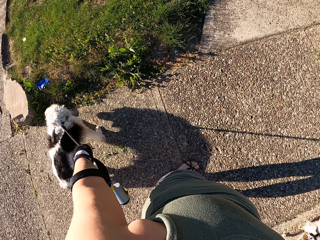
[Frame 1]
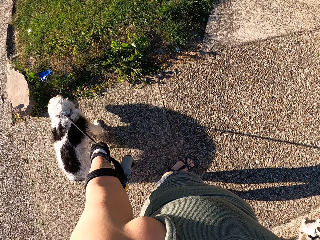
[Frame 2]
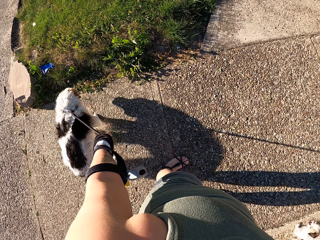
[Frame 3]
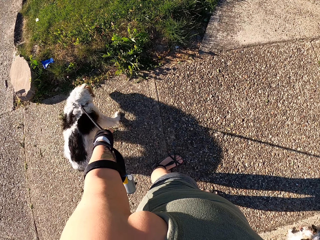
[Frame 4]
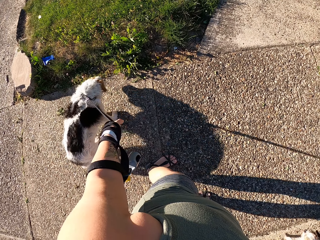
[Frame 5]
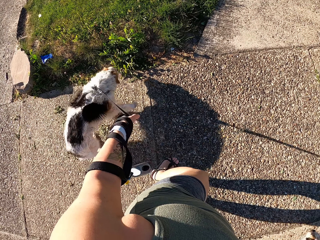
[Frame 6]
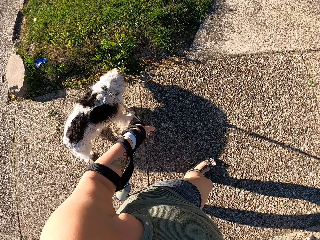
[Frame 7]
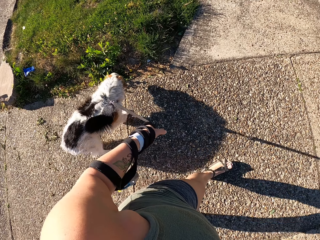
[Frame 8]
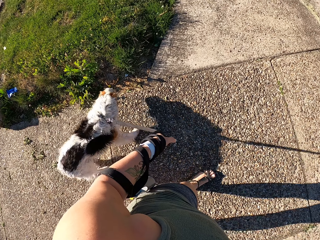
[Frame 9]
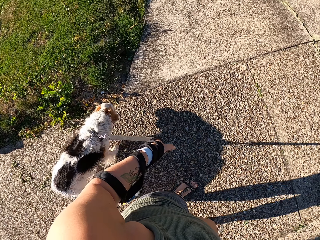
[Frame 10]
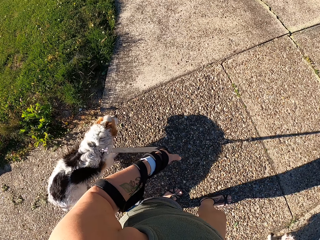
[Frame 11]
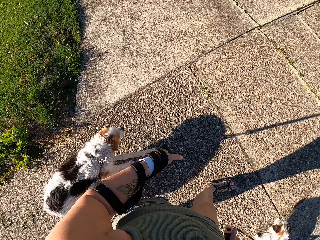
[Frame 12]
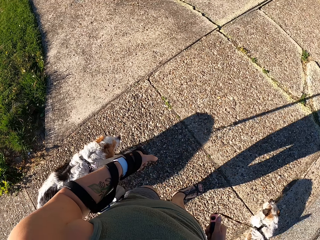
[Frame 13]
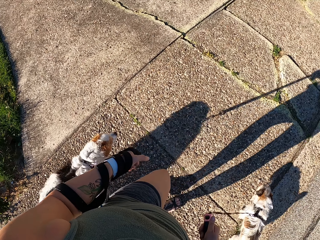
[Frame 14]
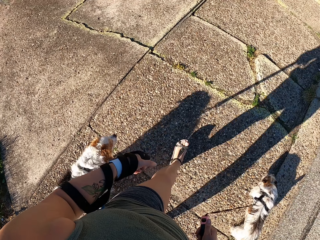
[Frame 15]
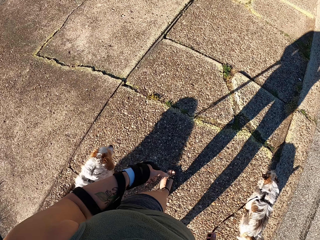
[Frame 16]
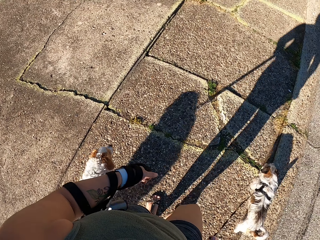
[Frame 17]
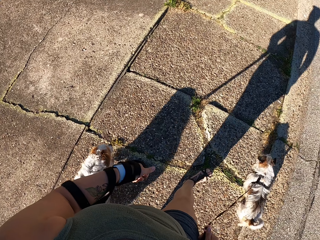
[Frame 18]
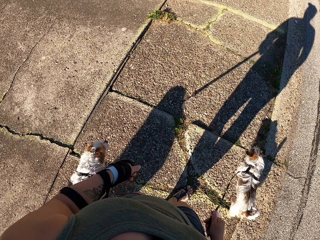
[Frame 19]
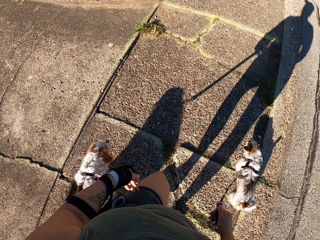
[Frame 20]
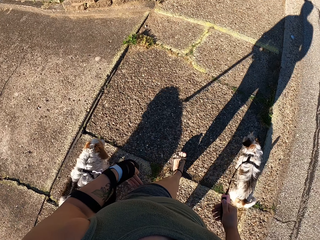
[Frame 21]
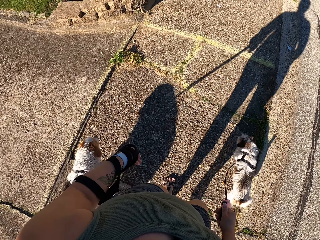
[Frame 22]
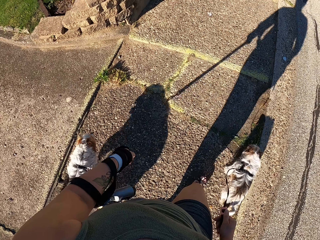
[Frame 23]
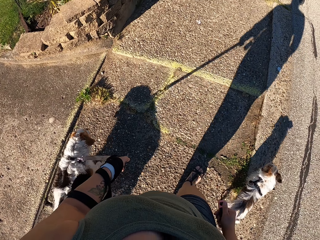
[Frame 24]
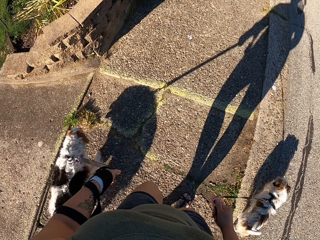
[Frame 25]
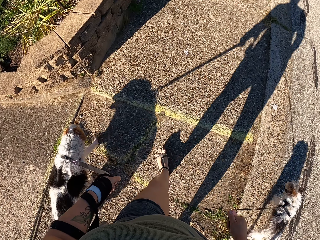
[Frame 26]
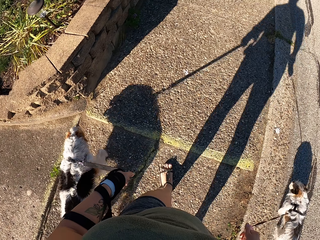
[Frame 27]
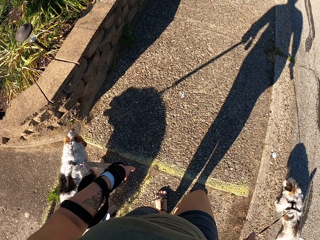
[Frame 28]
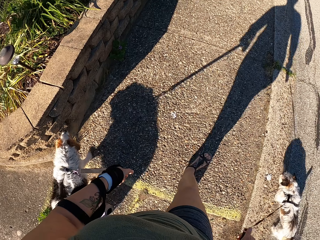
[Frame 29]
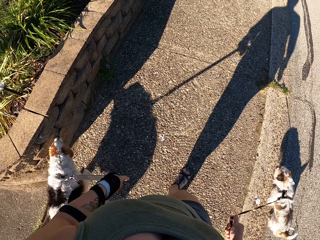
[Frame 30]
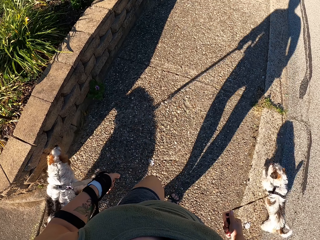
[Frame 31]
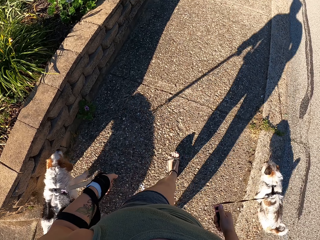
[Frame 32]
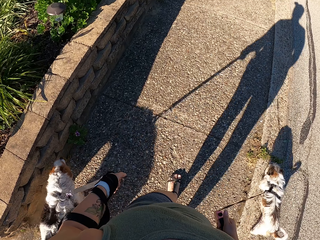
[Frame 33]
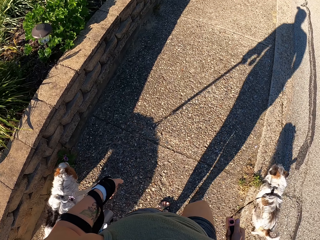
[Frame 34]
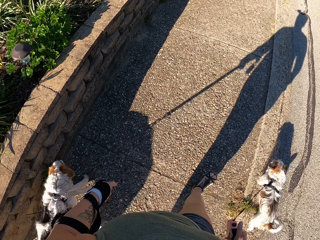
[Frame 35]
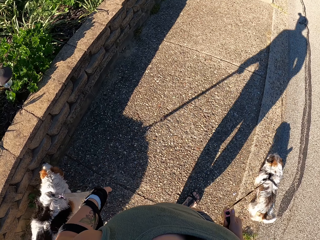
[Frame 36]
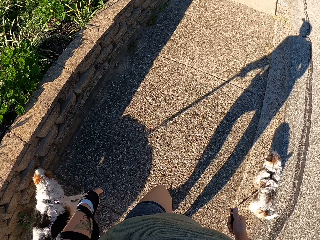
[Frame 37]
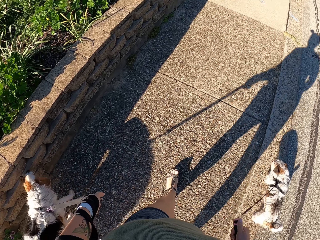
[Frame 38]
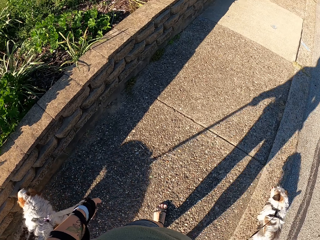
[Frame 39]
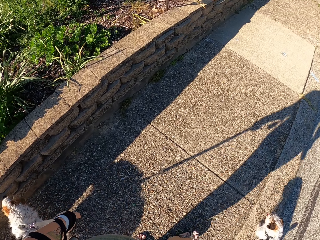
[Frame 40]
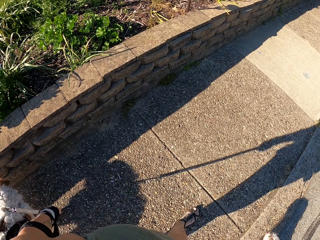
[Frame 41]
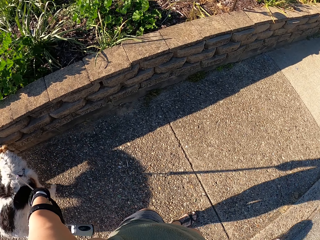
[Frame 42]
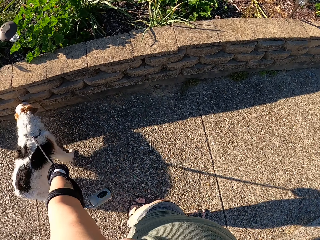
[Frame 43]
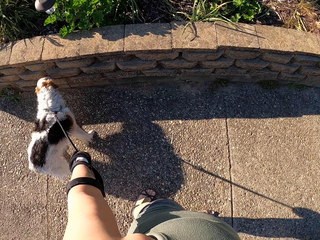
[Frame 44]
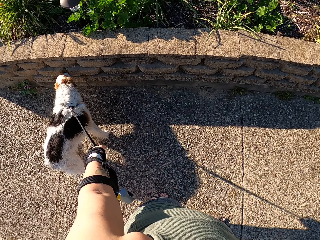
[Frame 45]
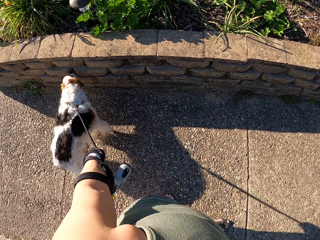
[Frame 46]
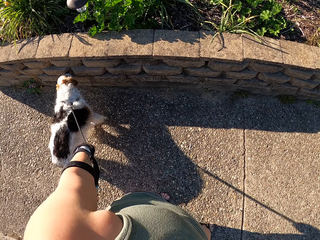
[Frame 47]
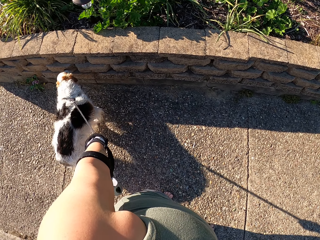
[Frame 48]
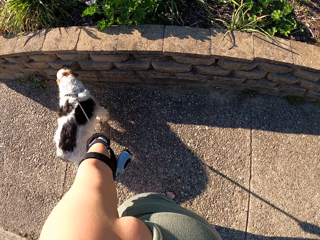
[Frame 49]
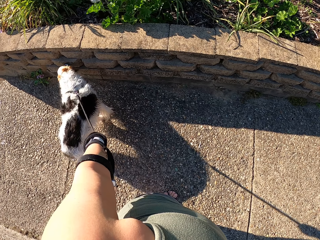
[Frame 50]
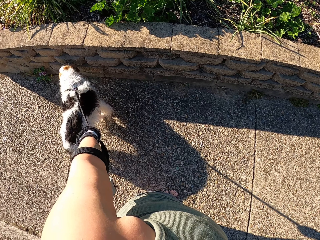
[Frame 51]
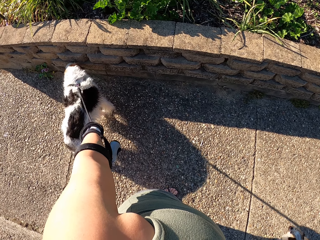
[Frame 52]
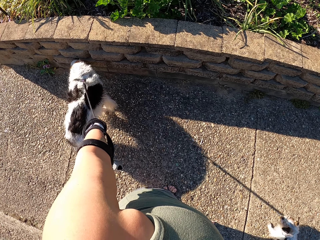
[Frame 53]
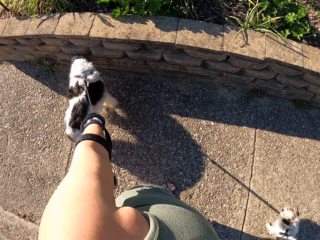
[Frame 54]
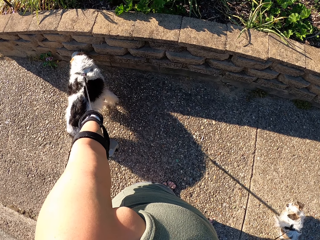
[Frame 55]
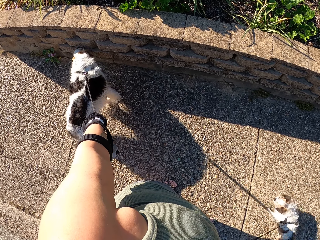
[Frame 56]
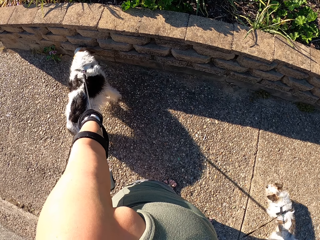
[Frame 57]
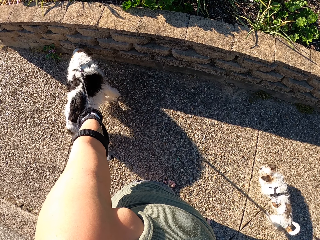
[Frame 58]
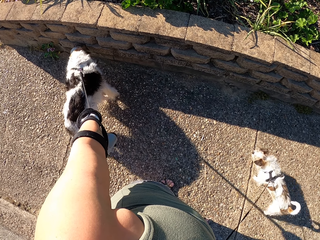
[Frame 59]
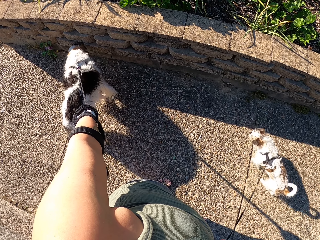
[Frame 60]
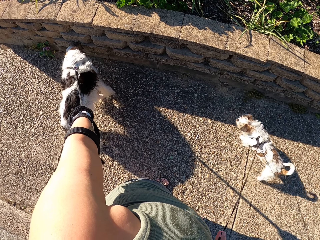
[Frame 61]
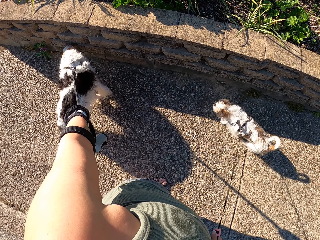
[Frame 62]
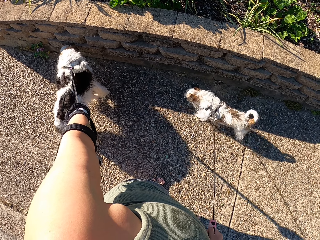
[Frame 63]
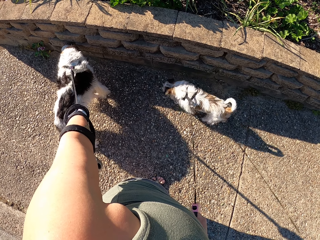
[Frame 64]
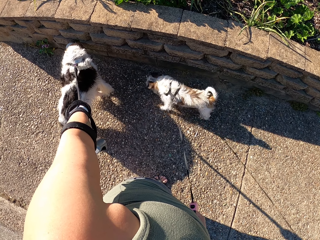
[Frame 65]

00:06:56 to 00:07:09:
The camera wearer stops on the road. They stand and look at the dog.

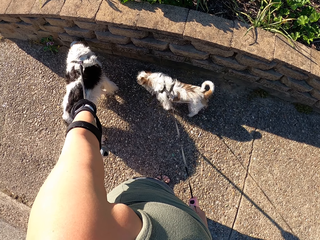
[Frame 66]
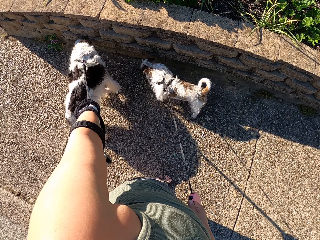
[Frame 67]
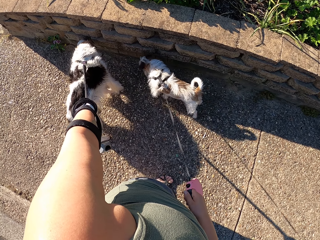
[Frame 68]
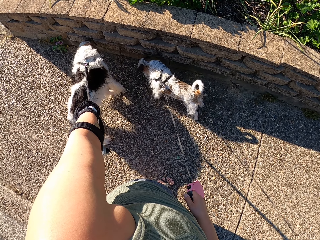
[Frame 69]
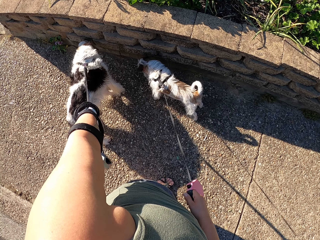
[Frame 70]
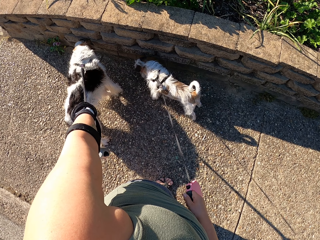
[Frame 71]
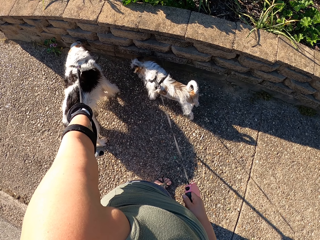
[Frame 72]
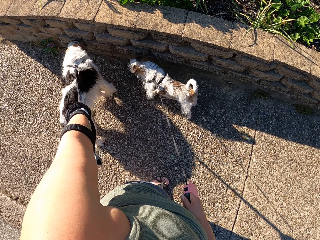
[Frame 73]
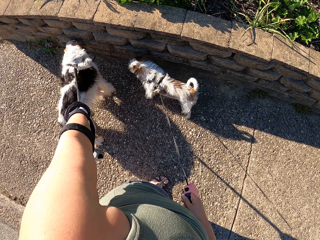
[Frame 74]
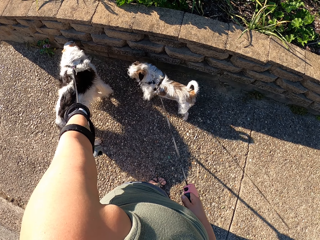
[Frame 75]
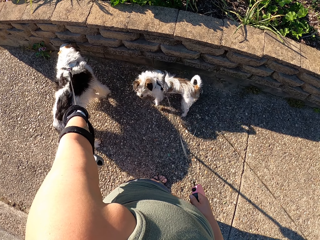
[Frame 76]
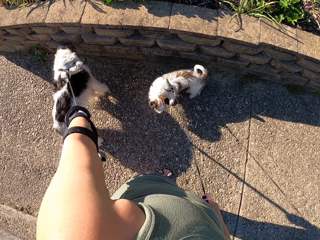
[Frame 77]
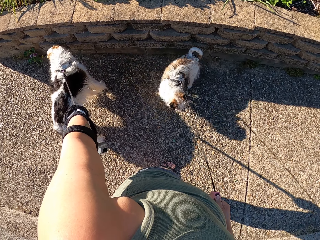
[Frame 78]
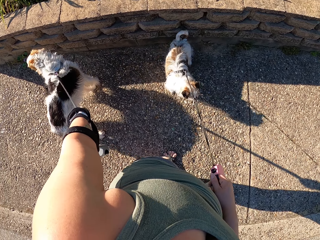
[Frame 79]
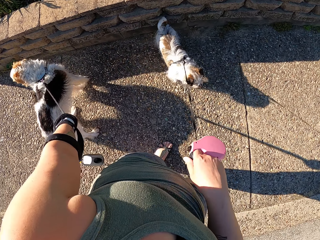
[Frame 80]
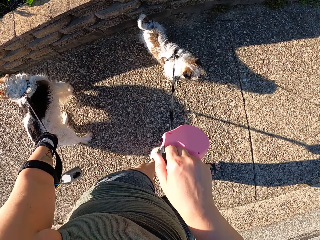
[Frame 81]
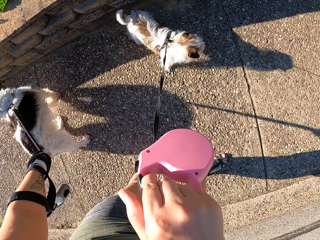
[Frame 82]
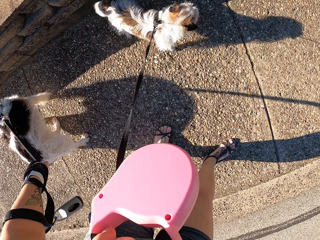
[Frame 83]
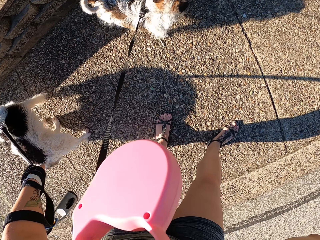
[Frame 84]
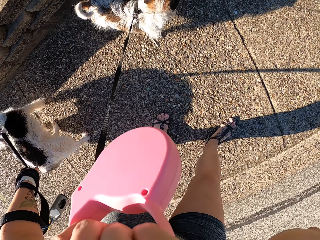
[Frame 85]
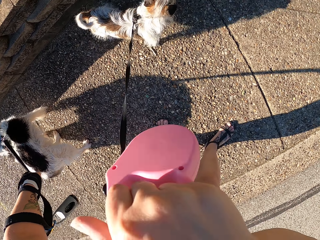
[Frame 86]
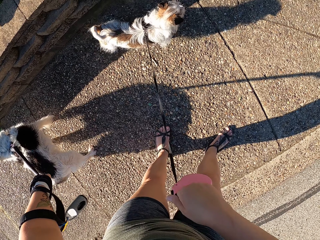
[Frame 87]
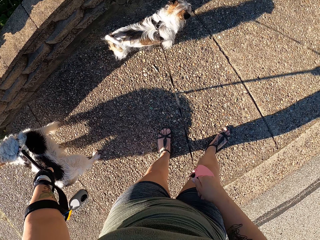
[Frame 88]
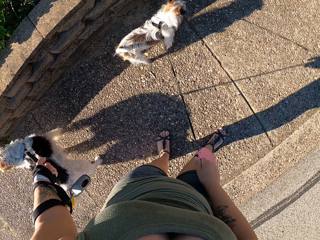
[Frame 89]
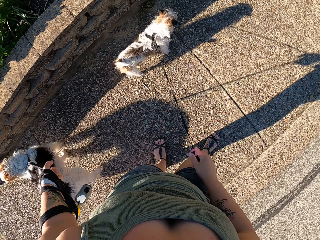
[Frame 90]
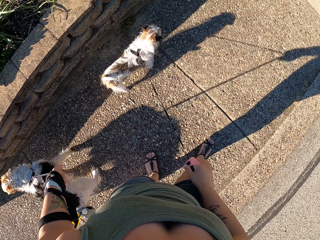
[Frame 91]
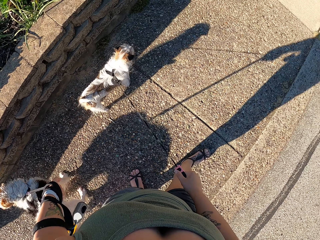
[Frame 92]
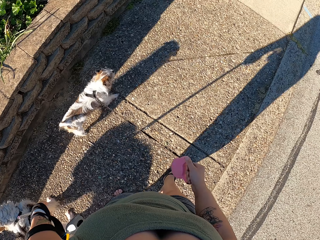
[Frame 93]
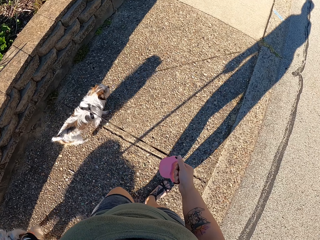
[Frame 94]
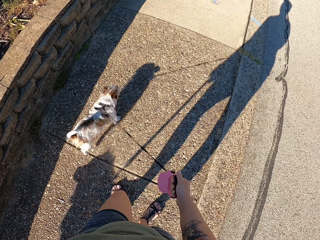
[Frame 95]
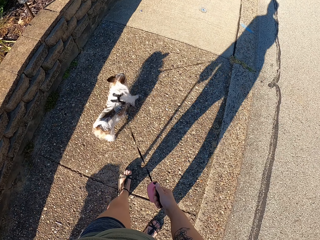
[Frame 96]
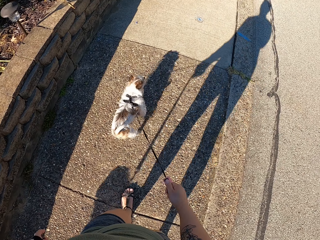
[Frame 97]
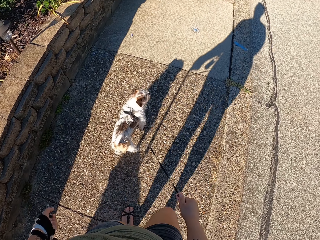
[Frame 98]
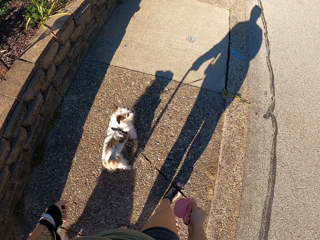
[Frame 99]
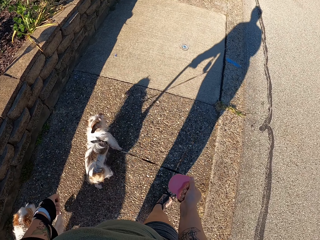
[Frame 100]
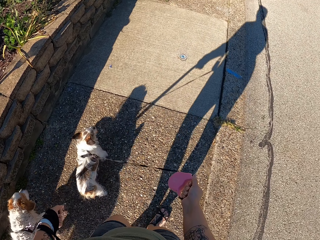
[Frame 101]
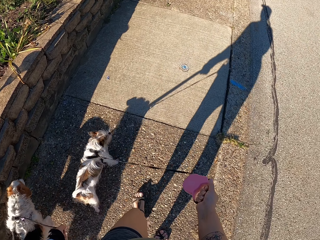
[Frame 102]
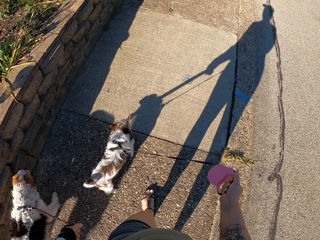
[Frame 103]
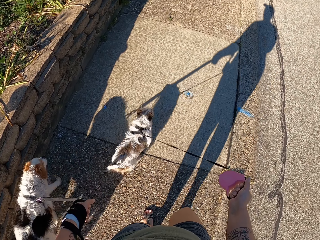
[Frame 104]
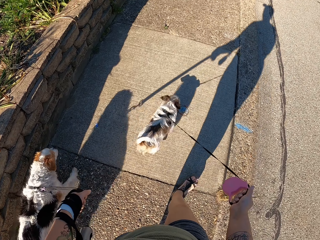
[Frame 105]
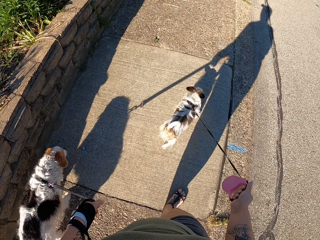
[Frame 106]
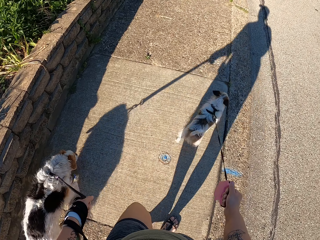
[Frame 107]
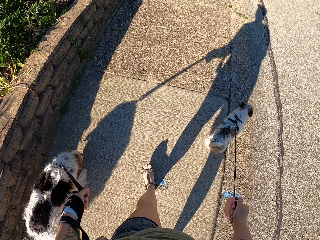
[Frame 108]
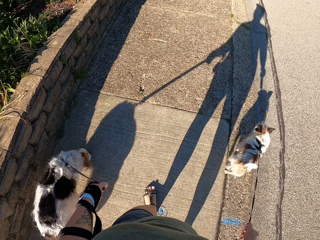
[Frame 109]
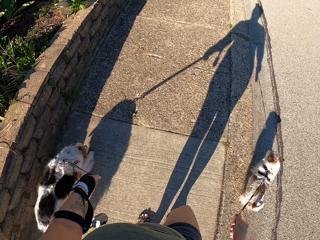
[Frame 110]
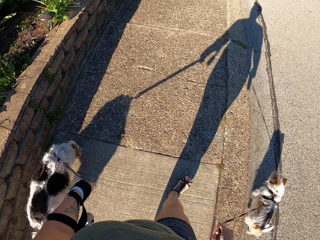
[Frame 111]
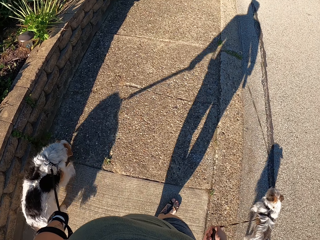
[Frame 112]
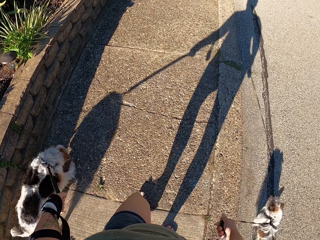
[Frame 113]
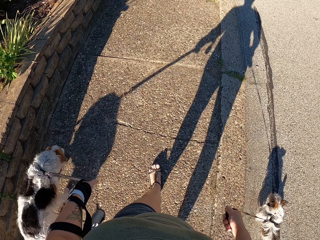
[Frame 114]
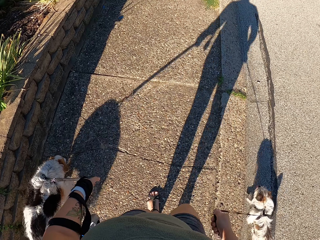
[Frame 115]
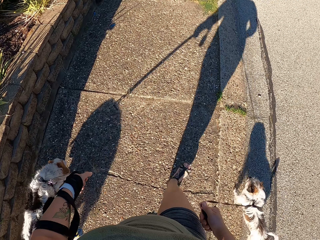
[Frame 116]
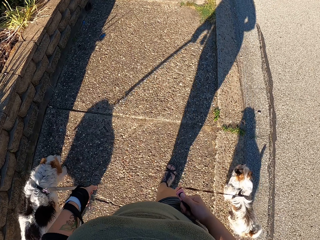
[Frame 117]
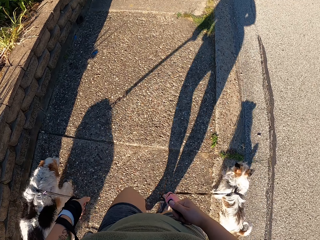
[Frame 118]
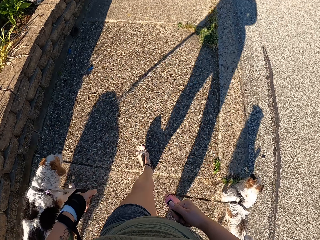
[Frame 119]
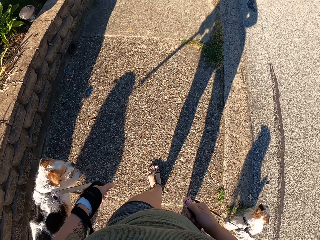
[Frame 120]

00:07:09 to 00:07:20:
The camera wearer touches her face. She walks the dogs on the road.
